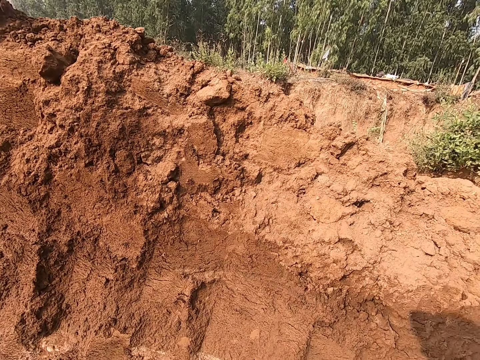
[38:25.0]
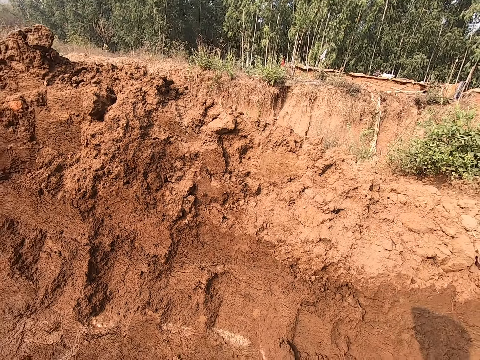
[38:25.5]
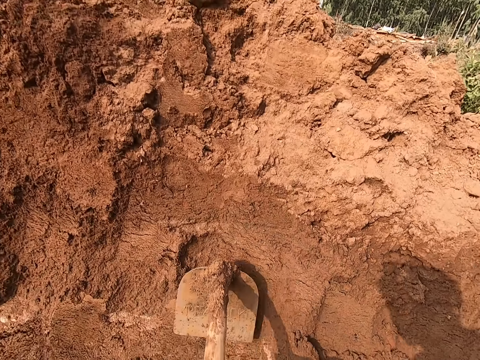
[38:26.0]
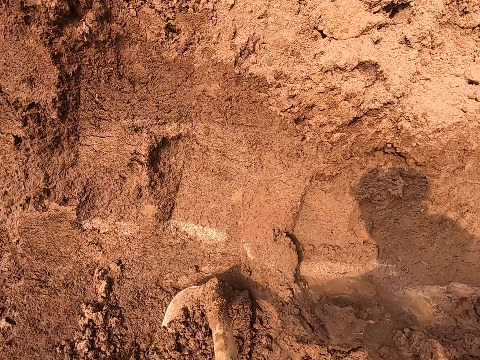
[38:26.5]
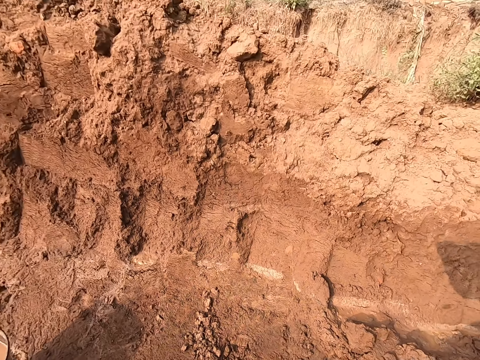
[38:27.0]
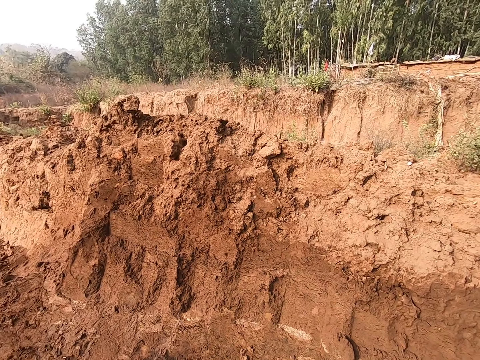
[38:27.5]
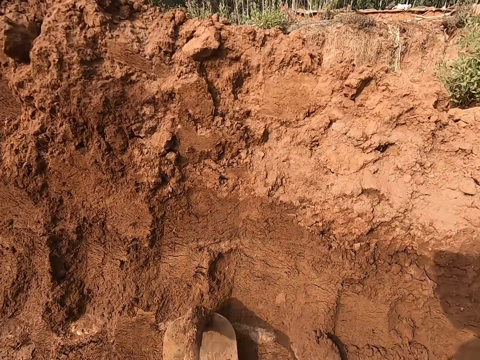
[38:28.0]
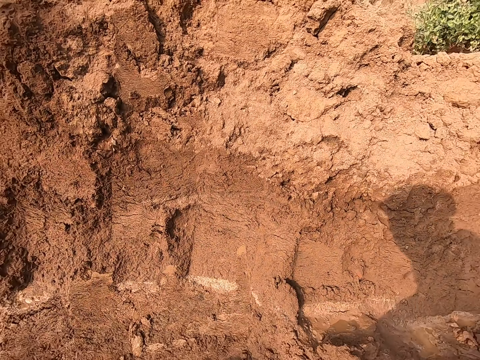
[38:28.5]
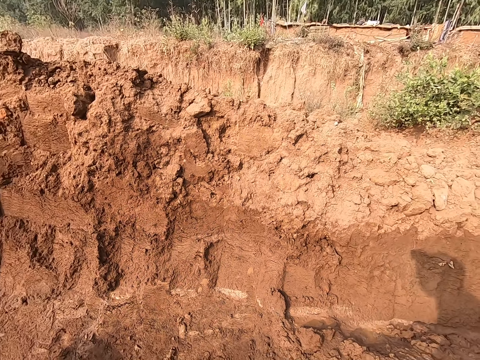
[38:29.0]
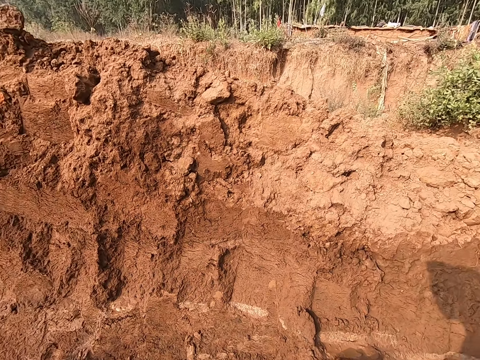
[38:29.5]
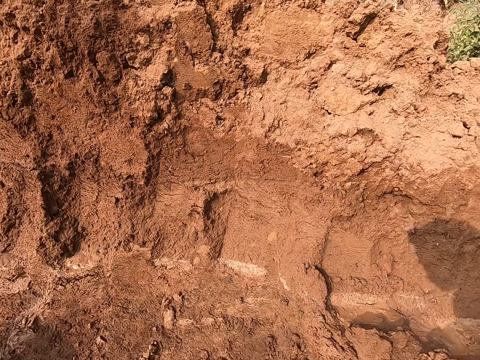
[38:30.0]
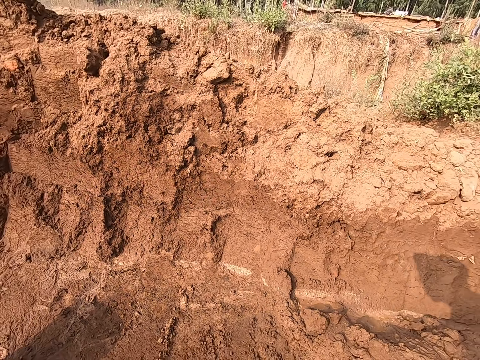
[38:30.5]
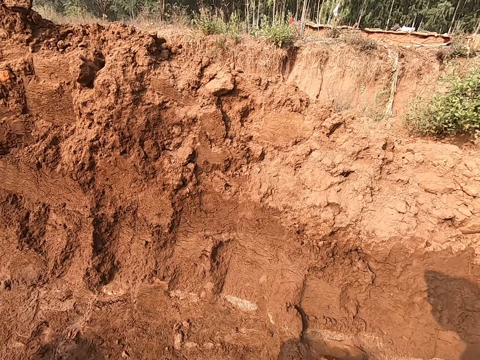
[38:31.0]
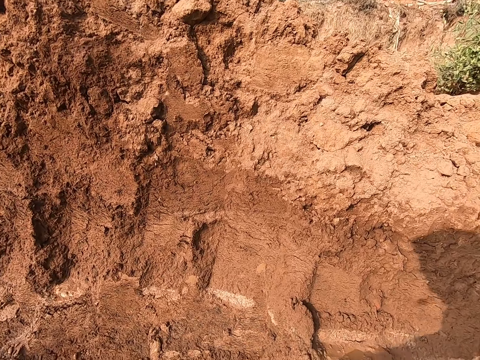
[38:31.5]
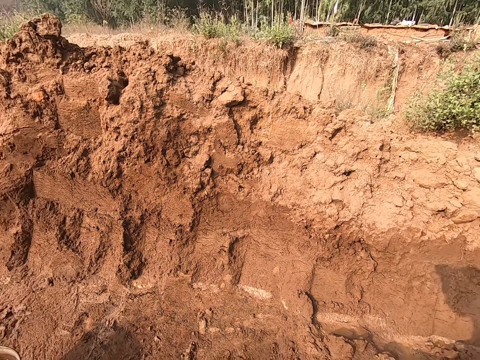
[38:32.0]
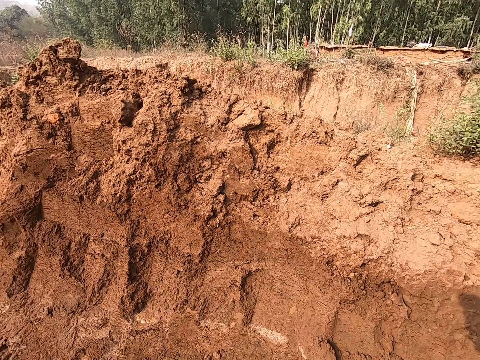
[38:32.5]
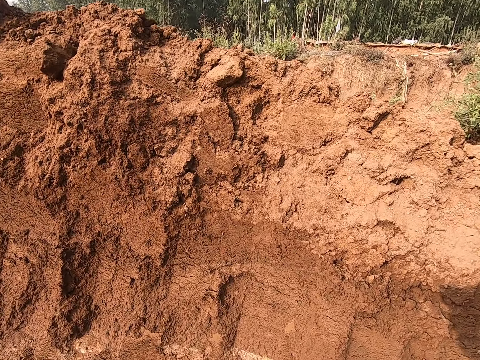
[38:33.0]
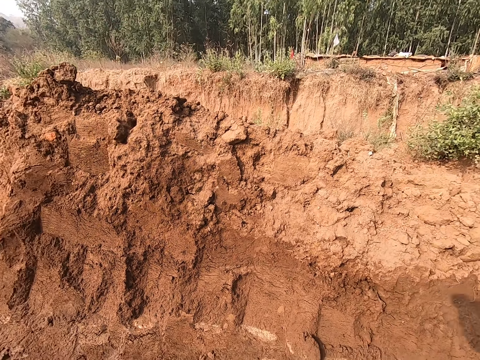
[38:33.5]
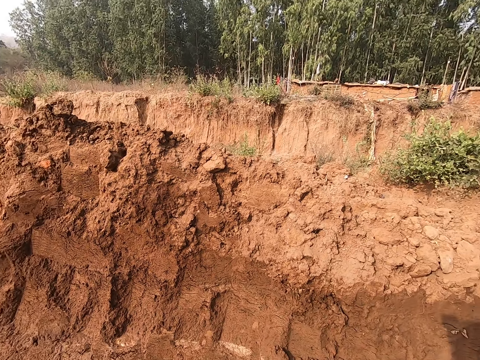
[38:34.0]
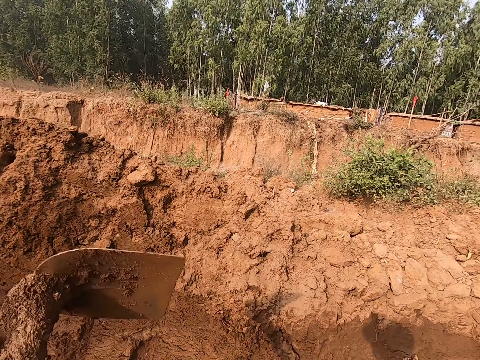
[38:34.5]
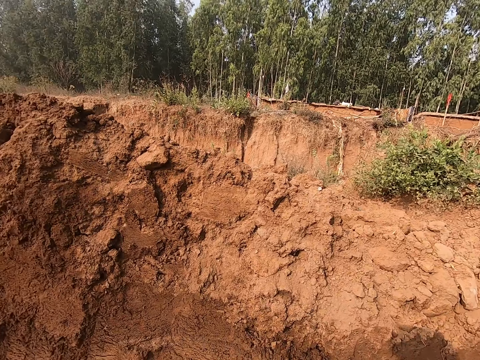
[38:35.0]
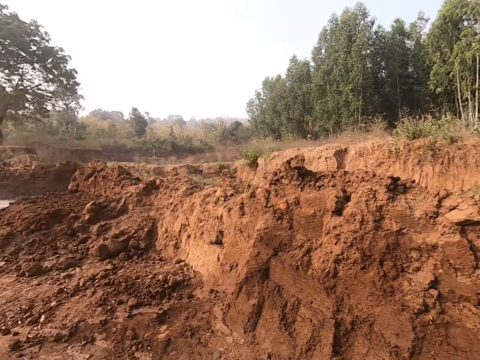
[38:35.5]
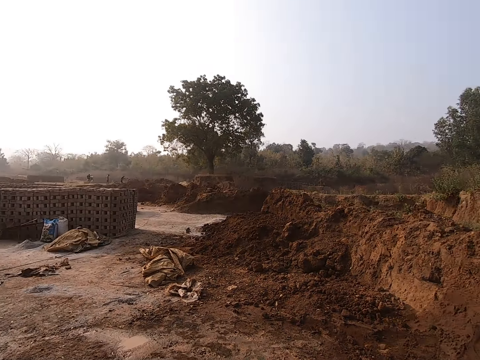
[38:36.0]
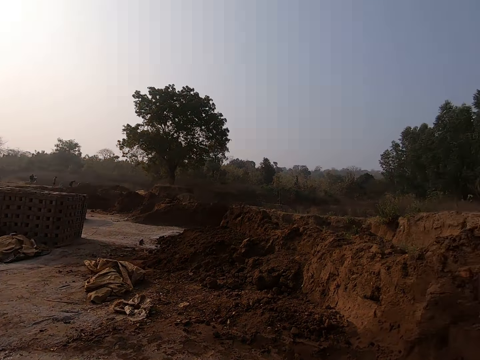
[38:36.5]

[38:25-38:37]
The camera wearer digs sand with the shovel.

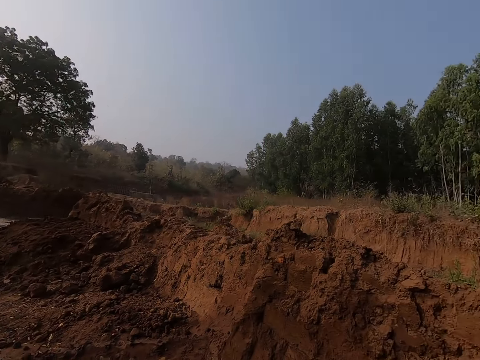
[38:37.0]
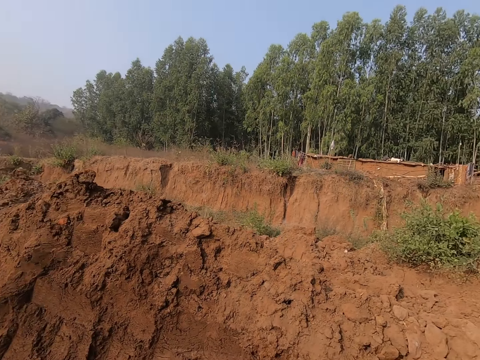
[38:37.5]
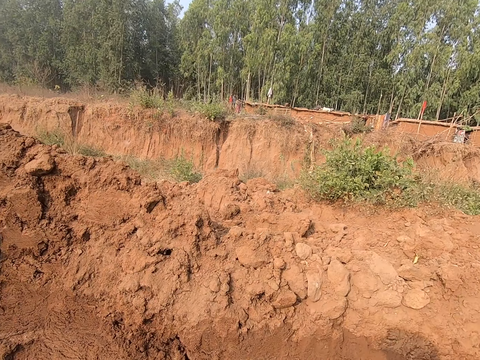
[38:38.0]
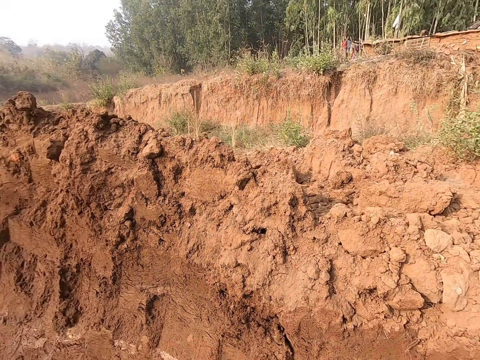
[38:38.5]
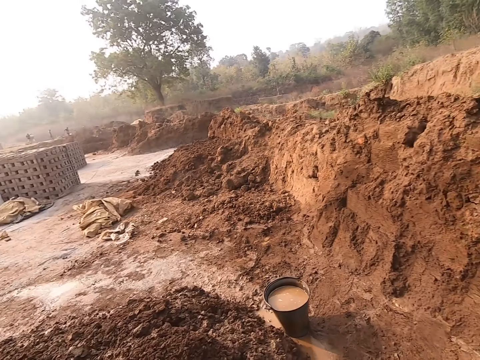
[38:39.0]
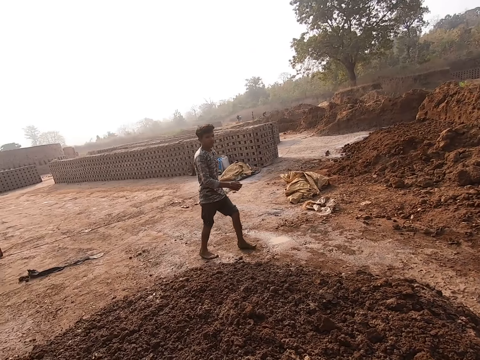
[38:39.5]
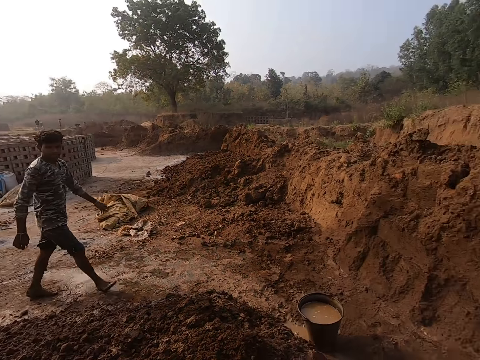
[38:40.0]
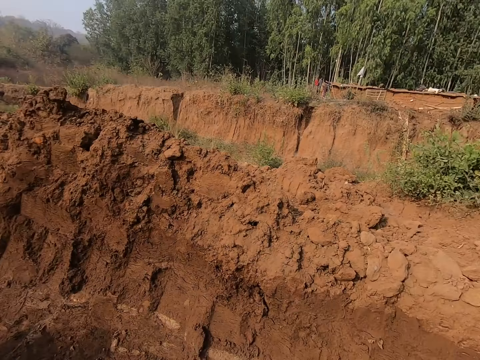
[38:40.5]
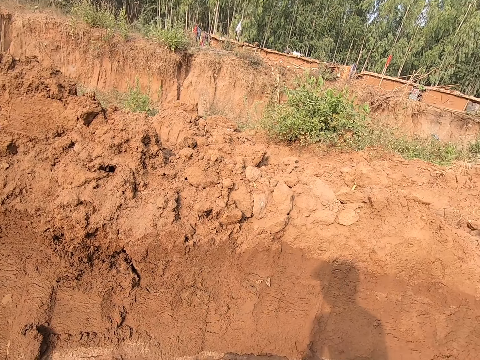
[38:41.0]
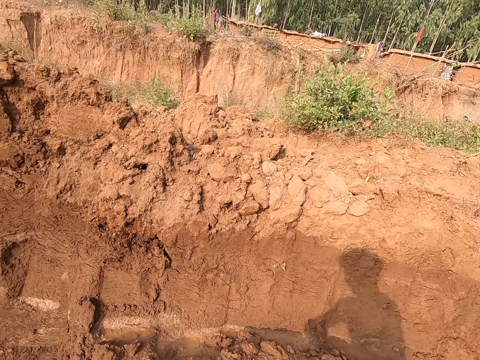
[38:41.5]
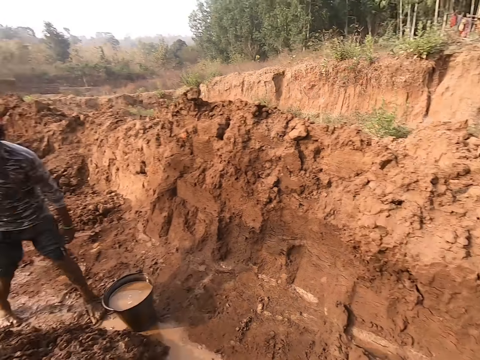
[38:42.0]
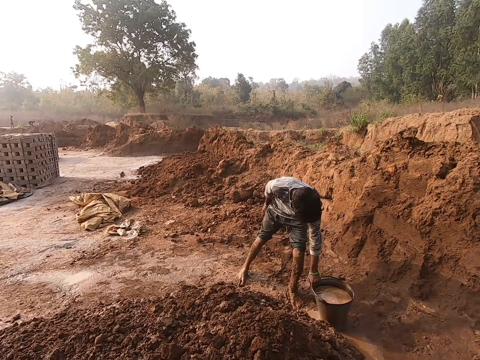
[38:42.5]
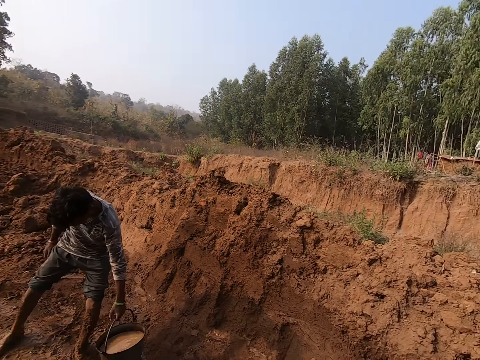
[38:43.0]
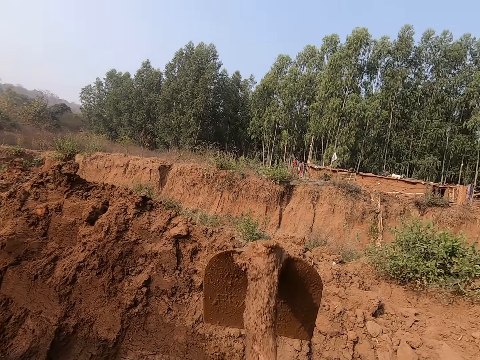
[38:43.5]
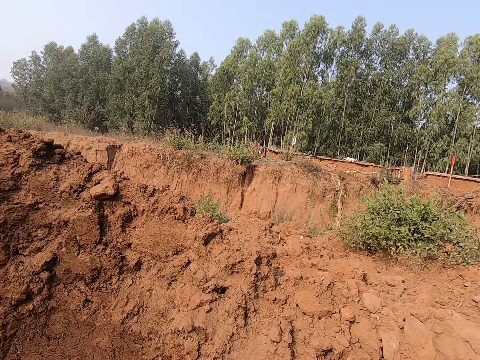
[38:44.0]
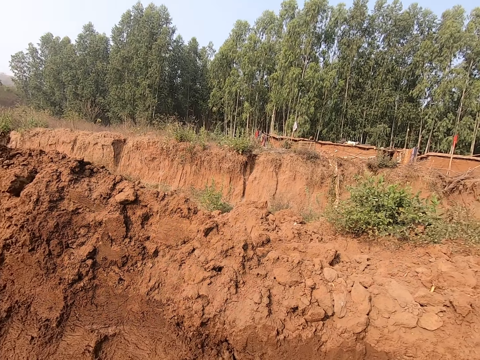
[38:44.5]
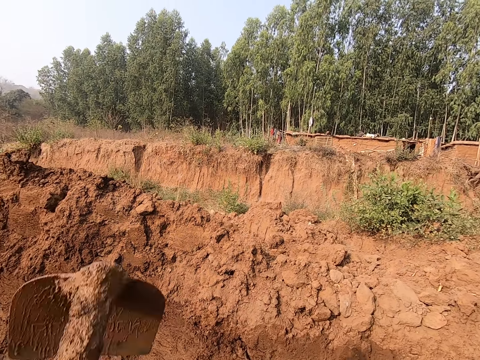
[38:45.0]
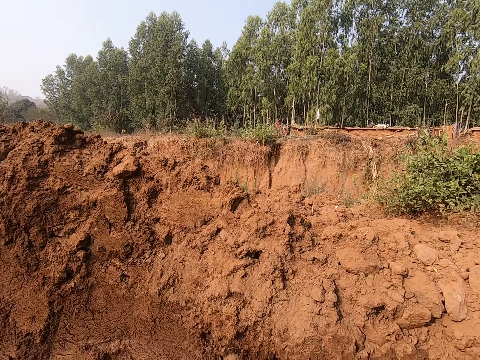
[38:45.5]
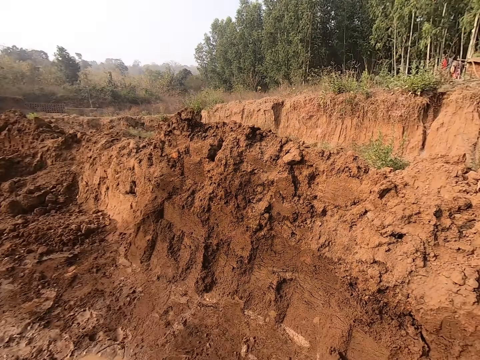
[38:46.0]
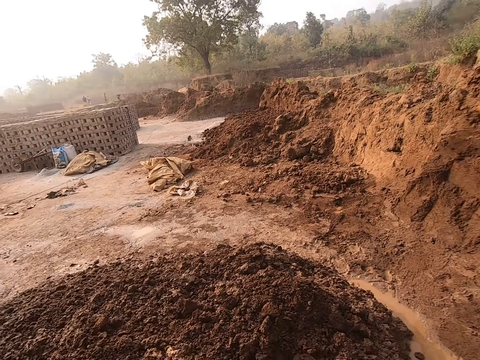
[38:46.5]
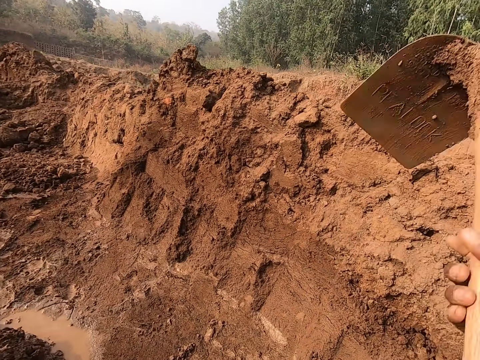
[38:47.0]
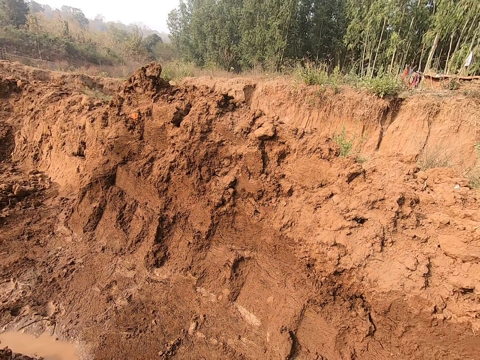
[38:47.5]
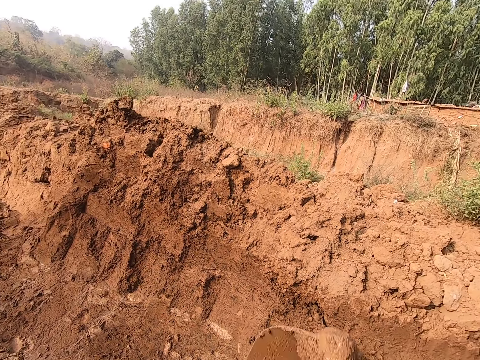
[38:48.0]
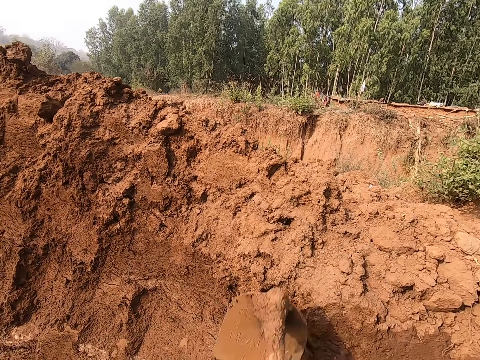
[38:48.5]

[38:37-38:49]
The camera wearer looks around. The man carries the bucket of water on the ground with his right hand. The camera wearer digs sand with the shovel.

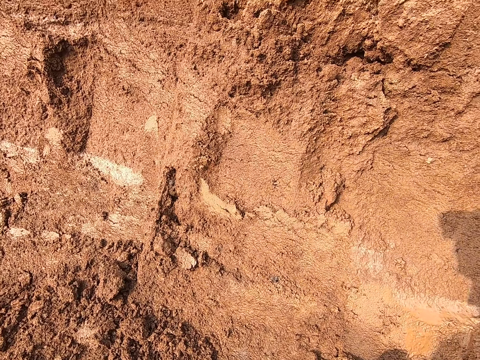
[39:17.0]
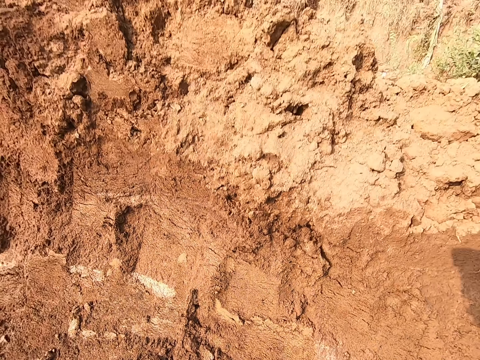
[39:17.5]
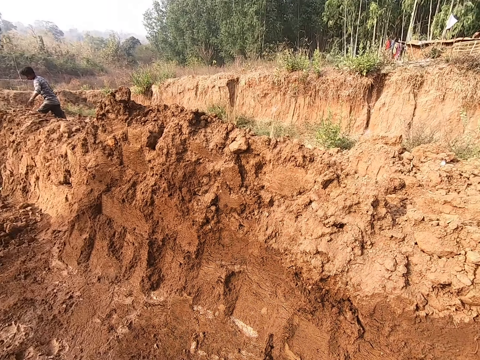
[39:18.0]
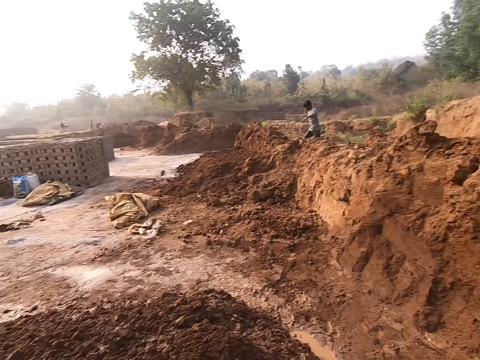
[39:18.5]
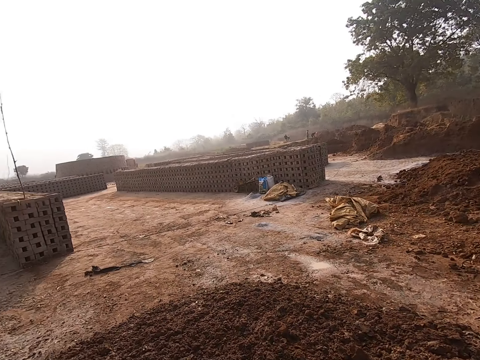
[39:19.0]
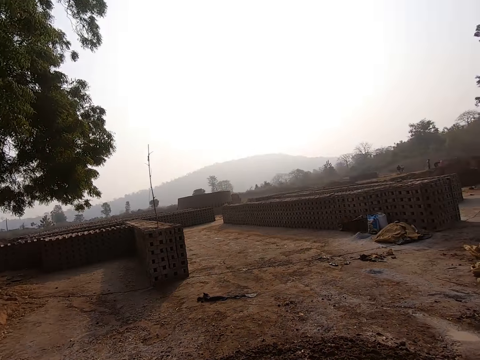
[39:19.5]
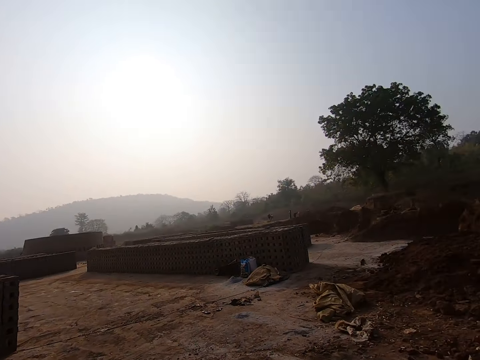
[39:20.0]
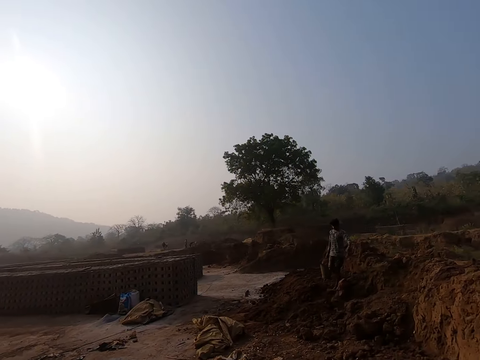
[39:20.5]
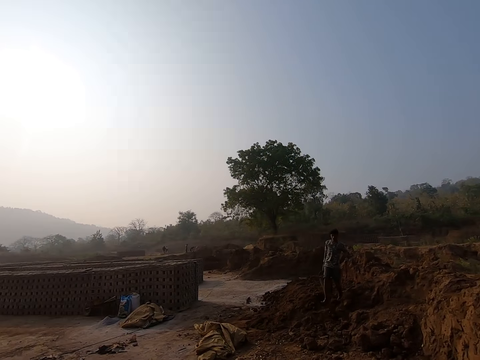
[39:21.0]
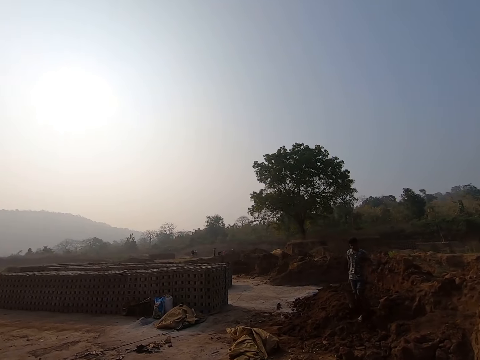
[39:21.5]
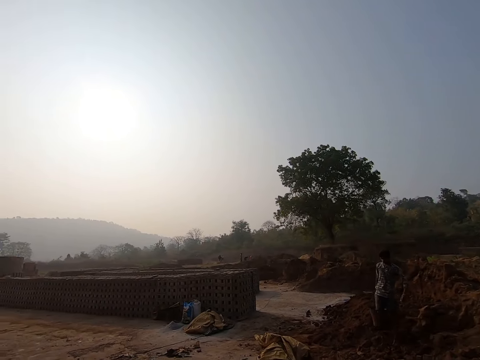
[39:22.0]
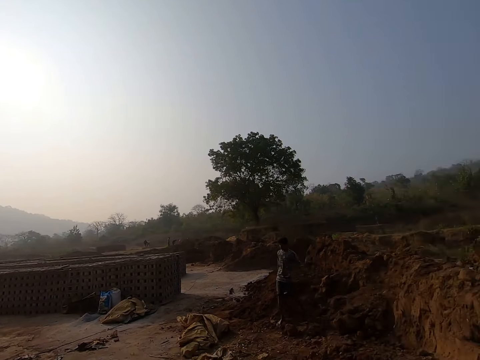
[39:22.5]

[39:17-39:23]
The camera wearer looks around.
